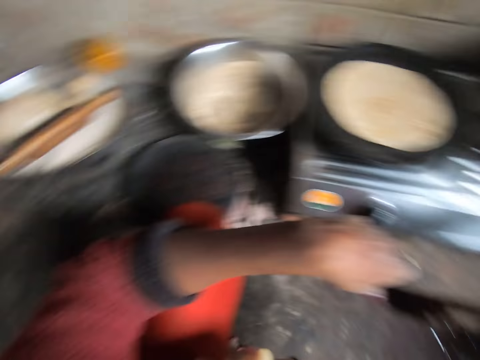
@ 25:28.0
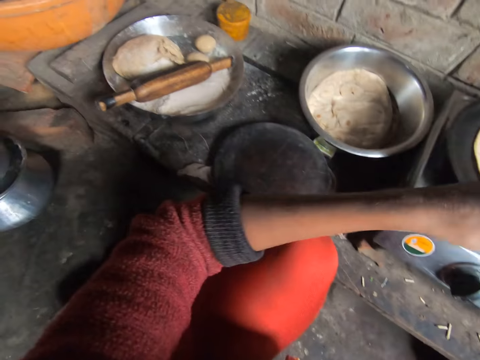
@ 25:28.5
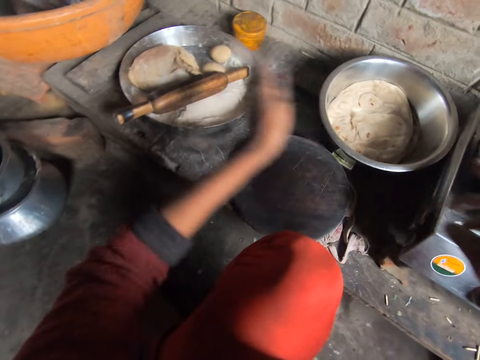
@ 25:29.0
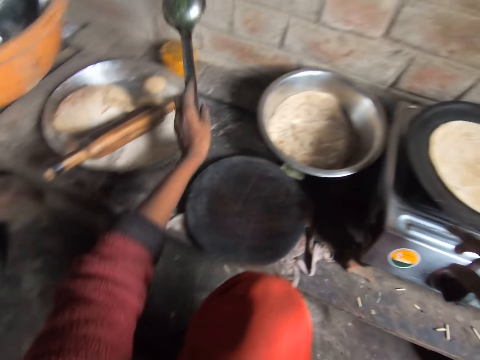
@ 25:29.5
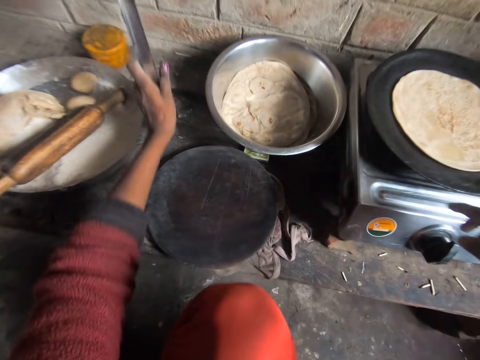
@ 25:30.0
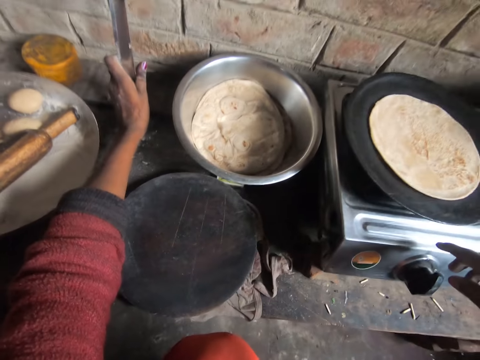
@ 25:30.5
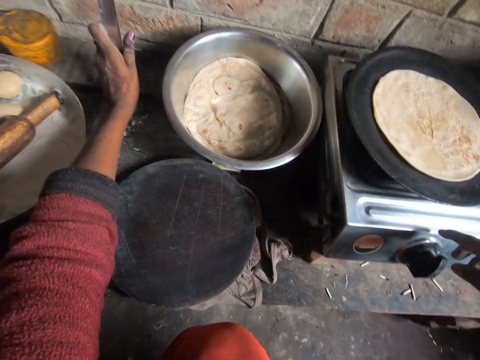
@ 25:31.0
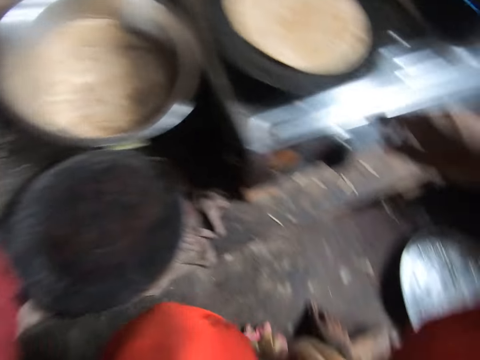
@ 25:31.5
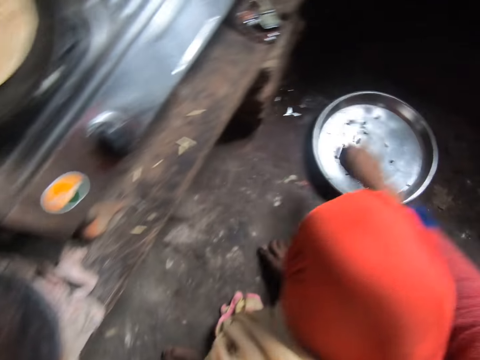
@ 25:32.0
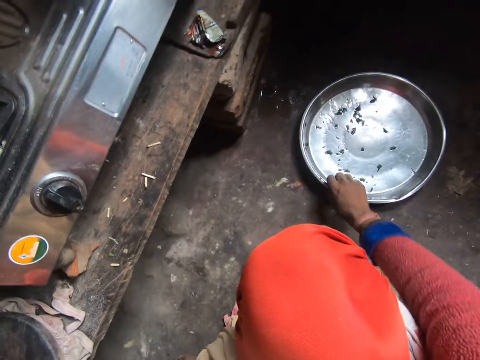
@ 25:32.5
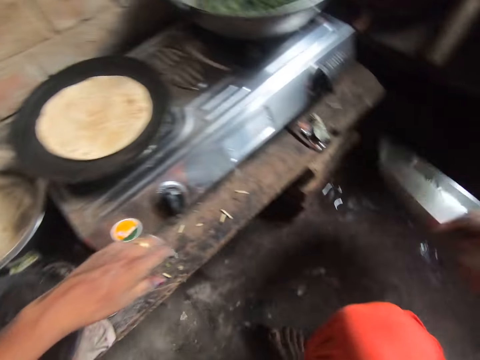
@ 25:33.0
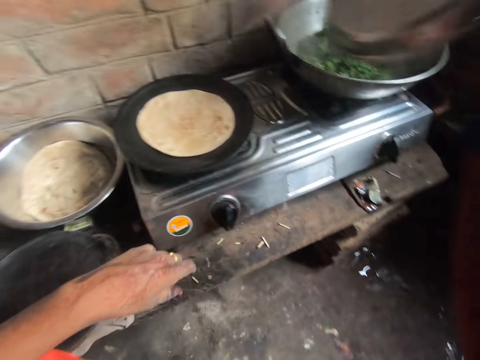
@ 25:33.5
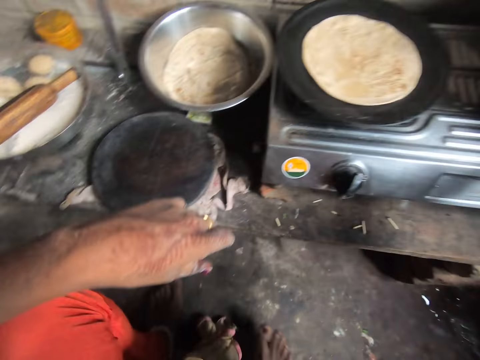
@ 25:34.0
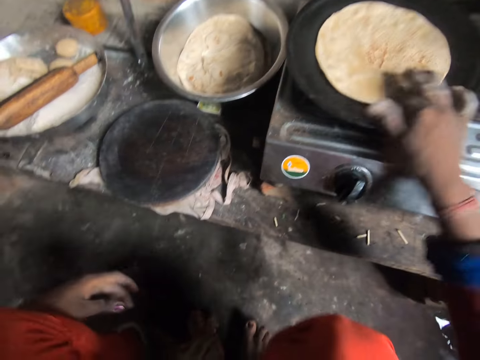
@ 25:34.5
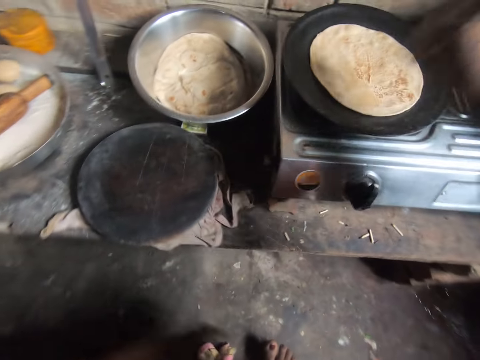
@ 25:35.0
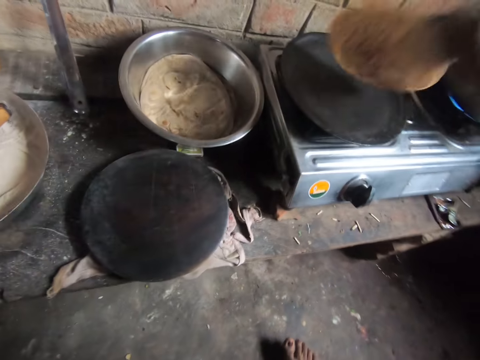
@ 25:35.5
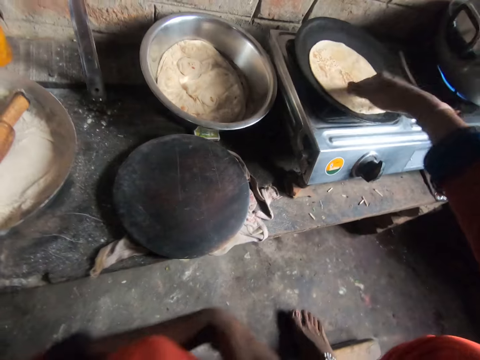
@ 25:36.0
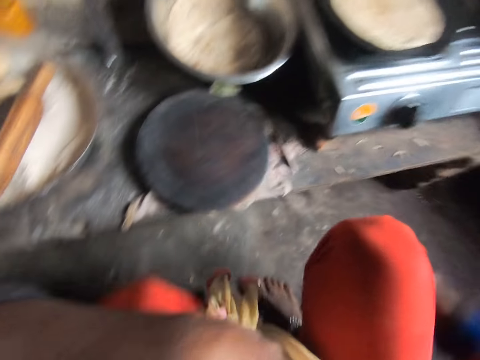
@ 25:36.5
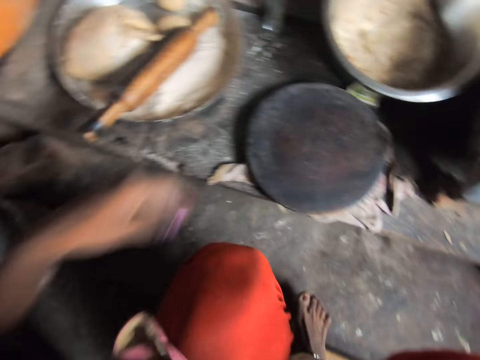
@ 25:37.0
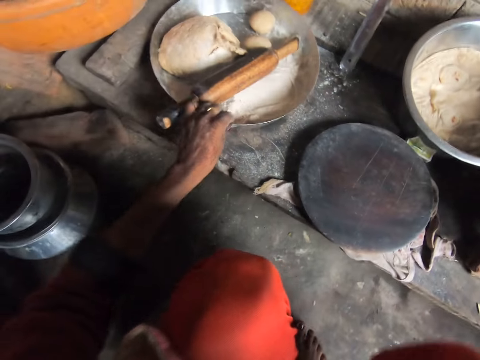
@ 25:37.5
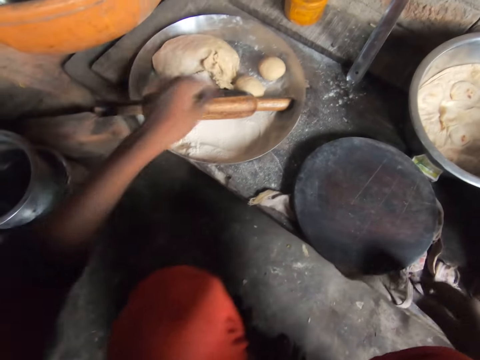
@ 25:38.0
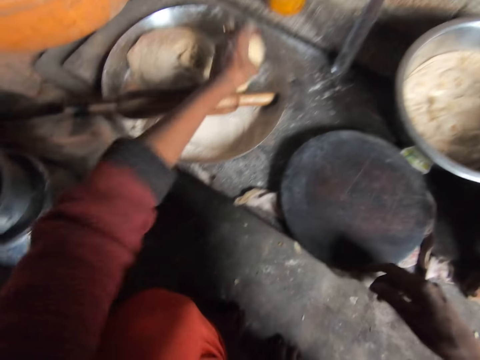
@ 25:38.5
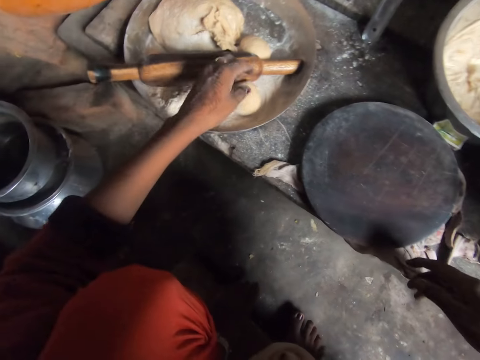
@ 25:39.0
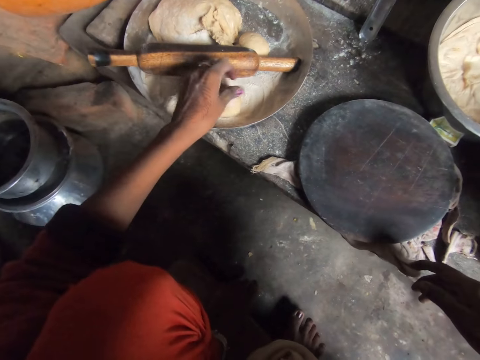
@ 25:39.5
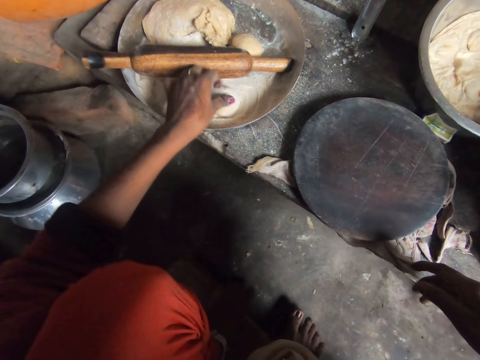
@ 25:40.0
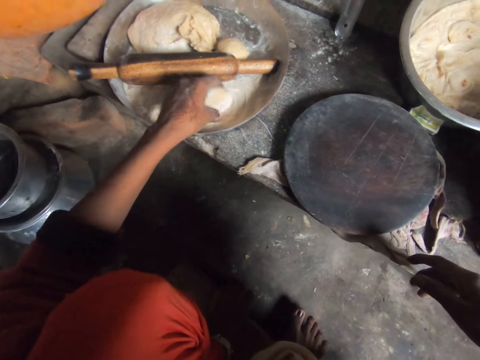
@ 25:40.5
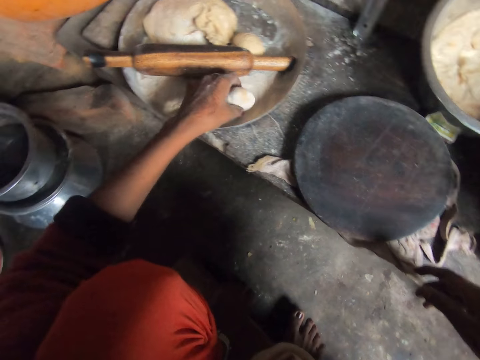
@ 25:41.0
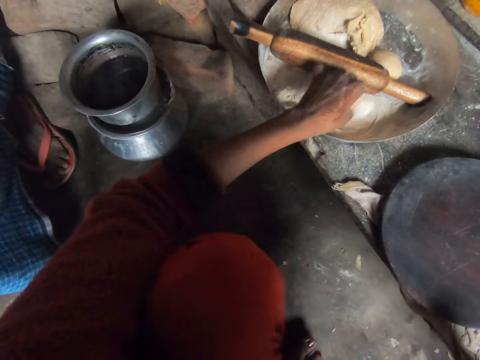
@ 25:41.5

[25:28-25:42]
The camera wearer puts the serving spoon on the table. She picks up the pot cover from the ground. She covers the pot with the pot cover. She turns the flatbread on the flat pan. She adjusts her cloth. She pulls the tray on the table. She picks the dough from the tray. She puts flour on the dough.

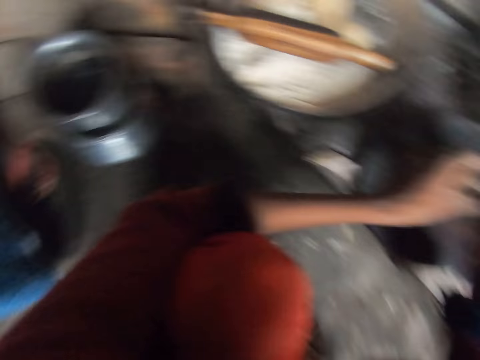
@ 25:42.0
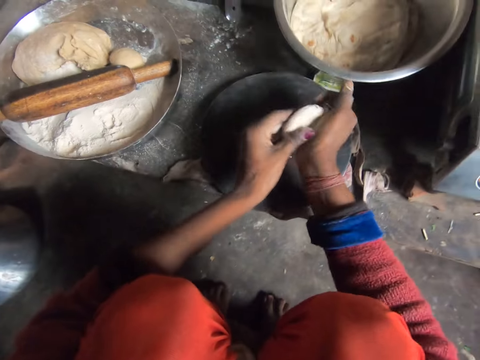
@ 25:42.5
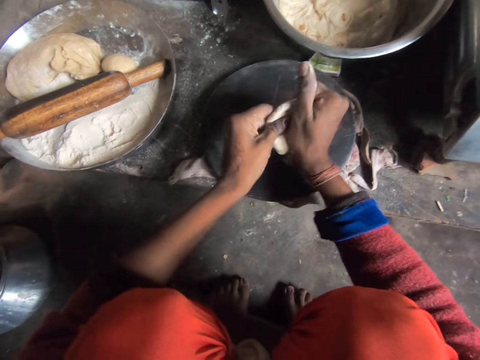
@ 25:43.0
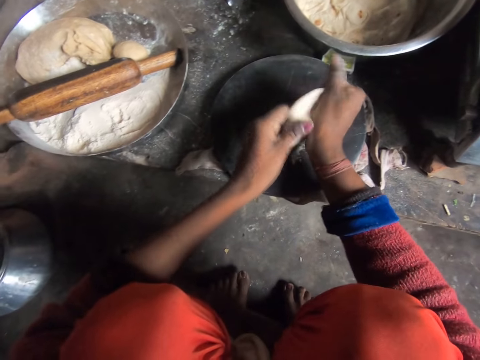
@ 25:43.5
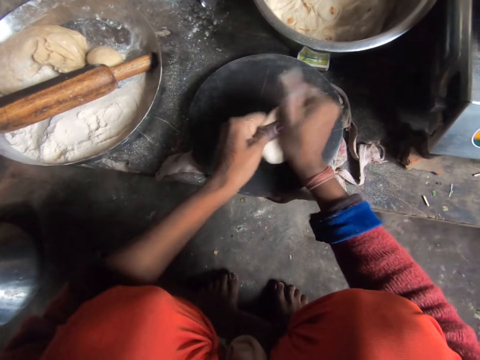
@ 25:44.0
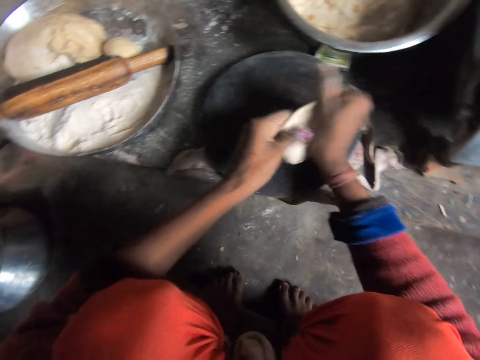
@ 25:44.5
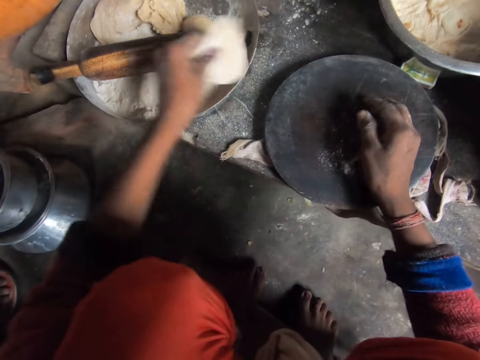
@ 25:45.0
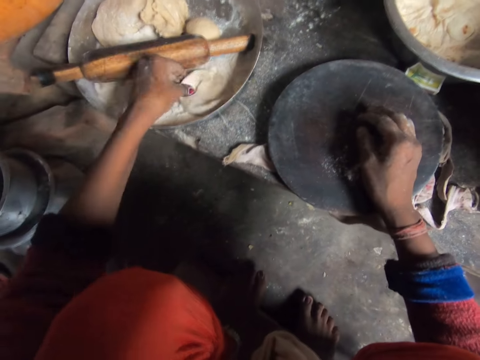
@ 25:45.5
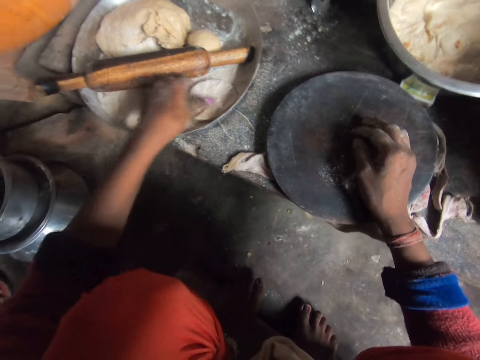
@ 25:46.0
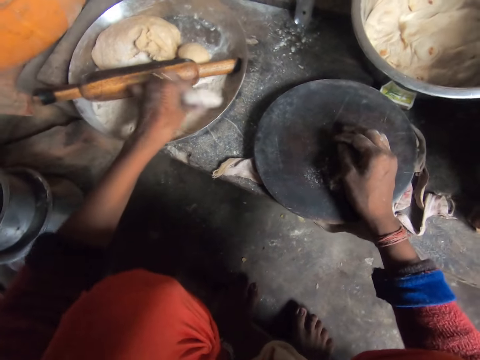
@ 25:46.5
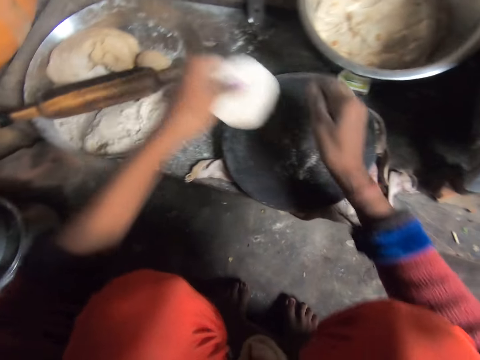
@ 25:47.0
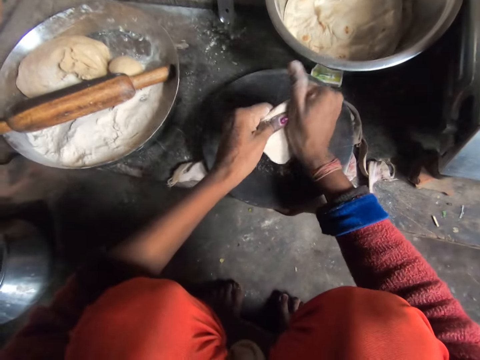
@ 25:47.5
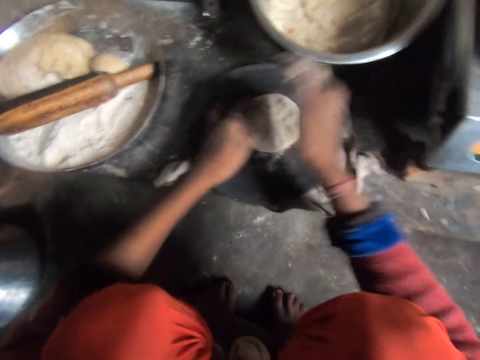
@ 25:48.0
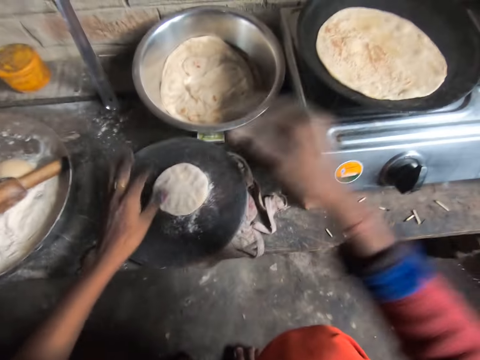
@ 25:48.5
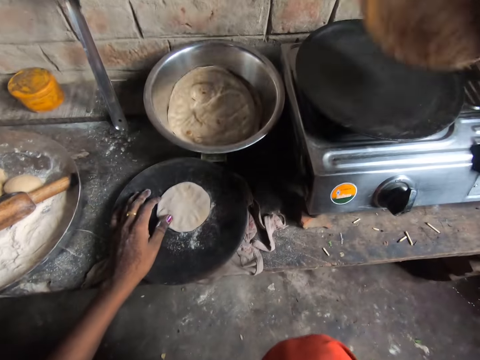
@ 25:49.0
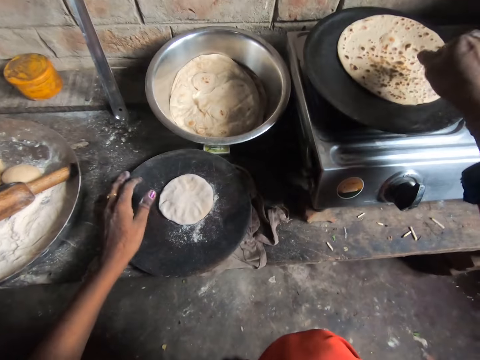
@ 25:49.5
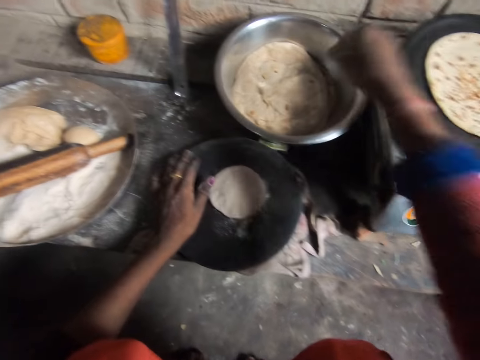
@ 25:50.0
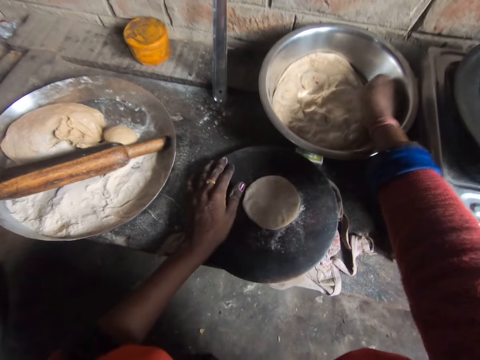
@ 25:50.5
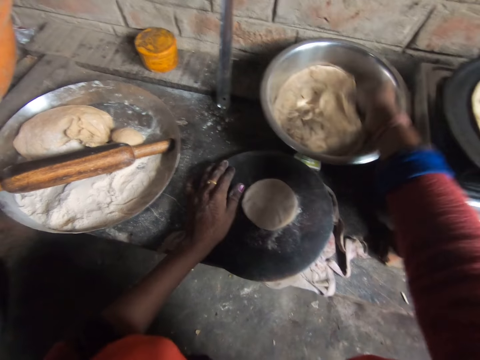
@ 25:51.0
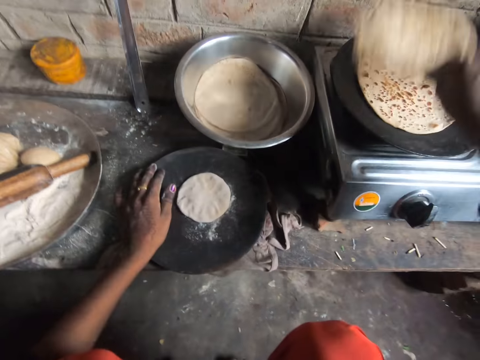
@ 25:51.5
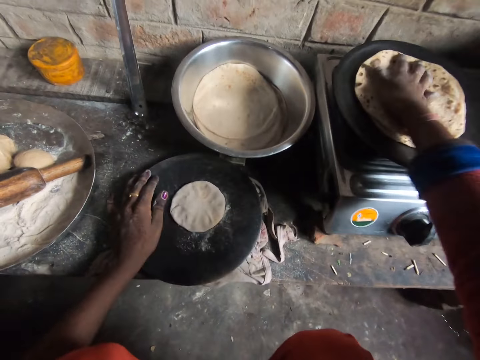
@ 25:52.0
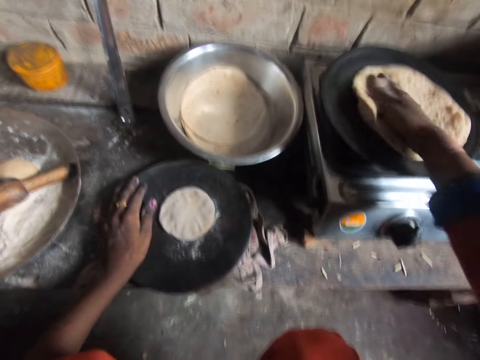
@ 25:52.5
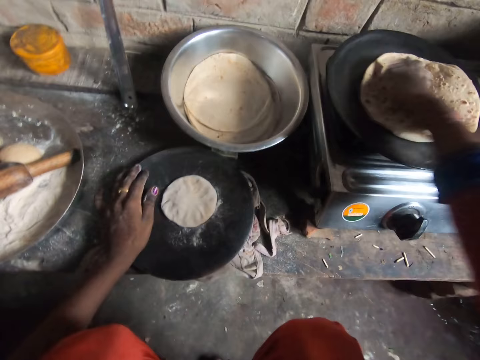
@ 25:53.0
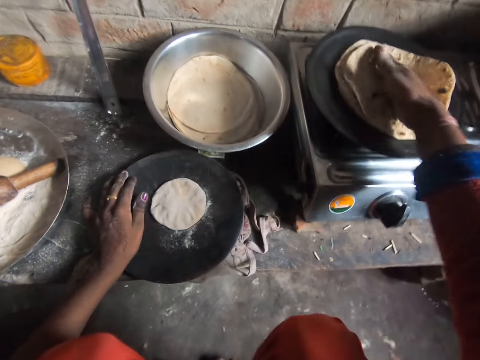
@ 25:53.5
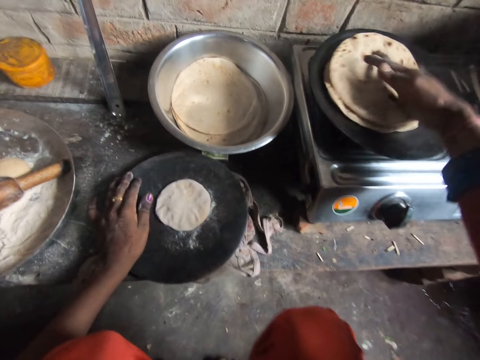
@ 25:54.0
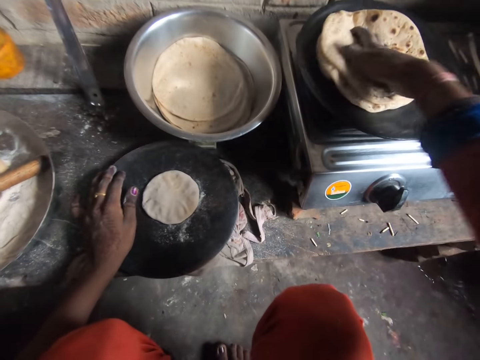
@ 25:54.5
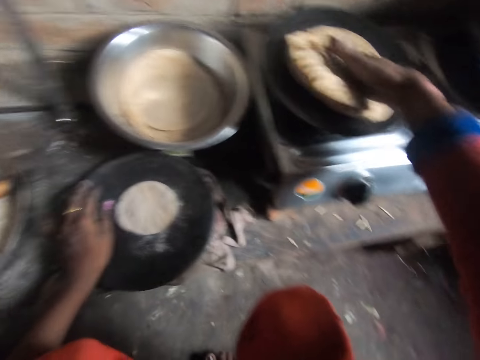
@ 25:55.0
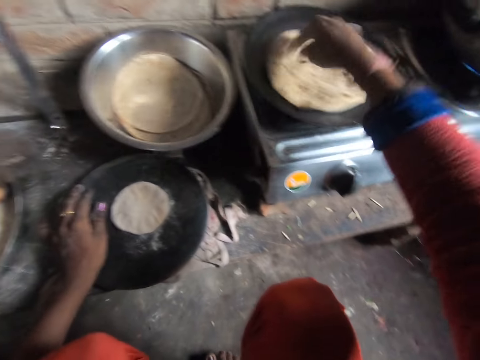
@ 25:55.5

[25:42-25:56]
The camera wearer rolls and flattens the dough with their hands. They put flour on the dough. They put the dough in the tray. They roll and flatten the dough with their hands. They put the flatbread on the rolling board. They rub their hands together. They turn the flatbread on the flat pan. They pick up the flatbread in the dish. They put the flatbread on the other dough on the flat pan. They roll the flatbread on the flat pan.
